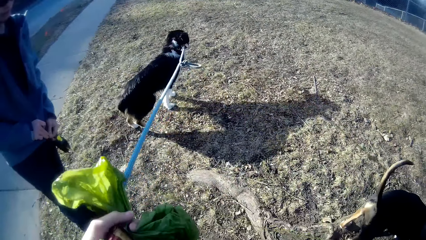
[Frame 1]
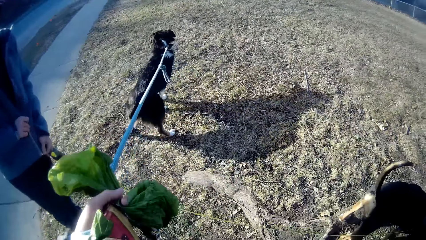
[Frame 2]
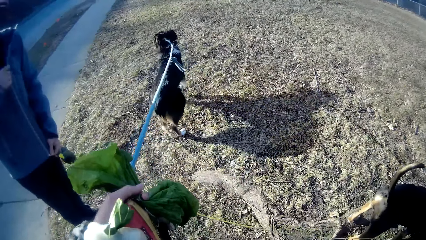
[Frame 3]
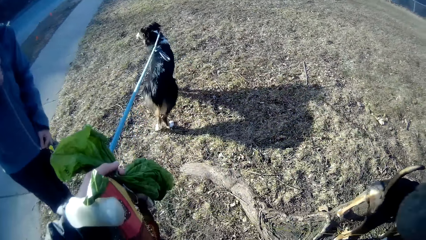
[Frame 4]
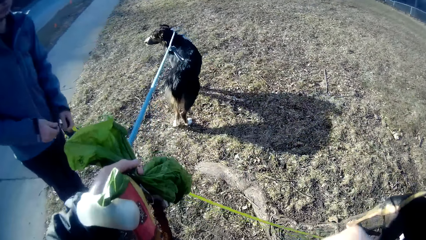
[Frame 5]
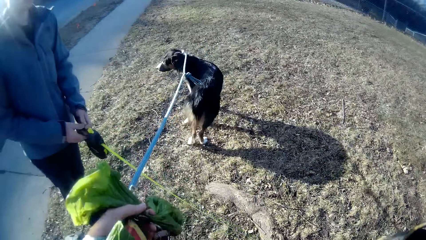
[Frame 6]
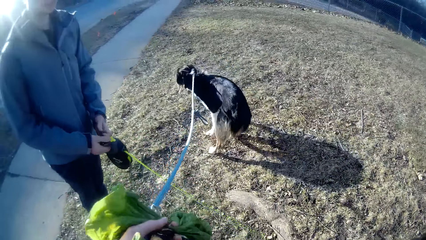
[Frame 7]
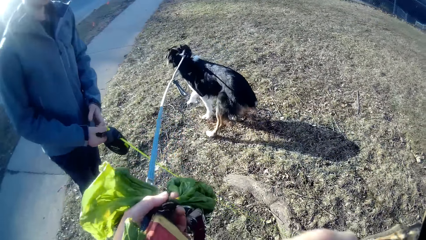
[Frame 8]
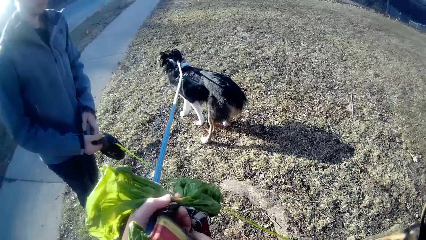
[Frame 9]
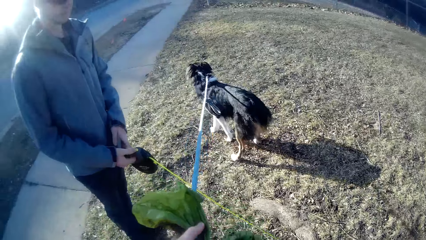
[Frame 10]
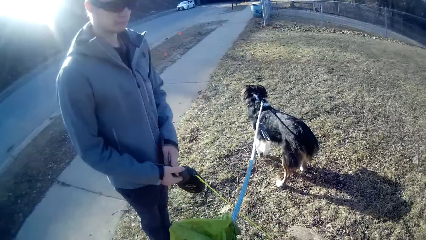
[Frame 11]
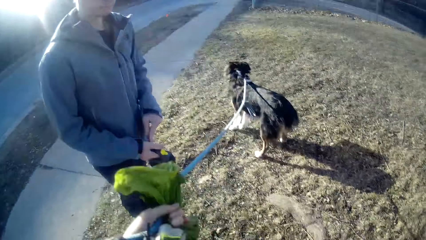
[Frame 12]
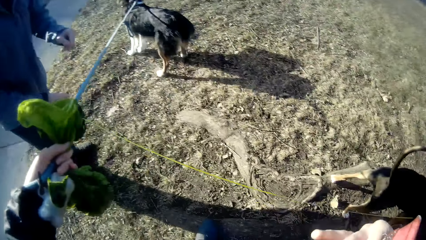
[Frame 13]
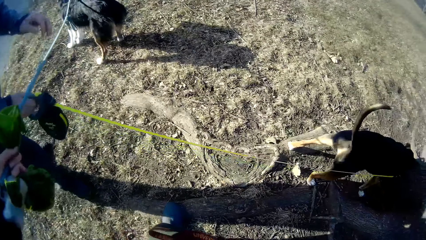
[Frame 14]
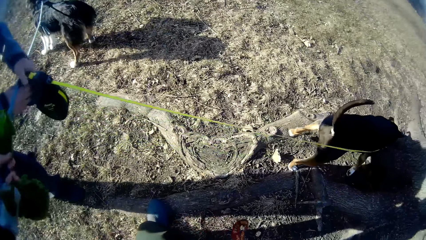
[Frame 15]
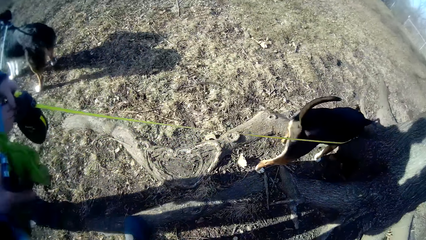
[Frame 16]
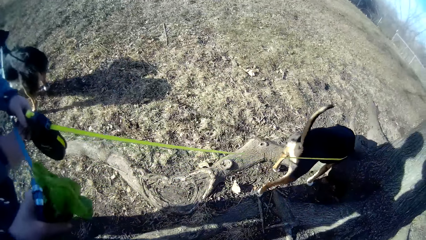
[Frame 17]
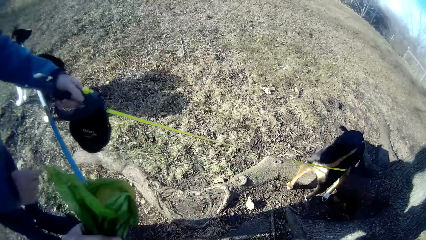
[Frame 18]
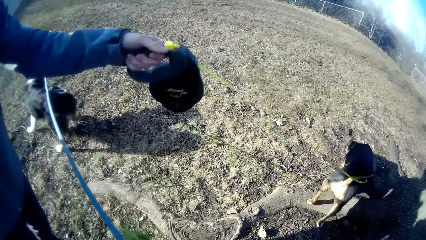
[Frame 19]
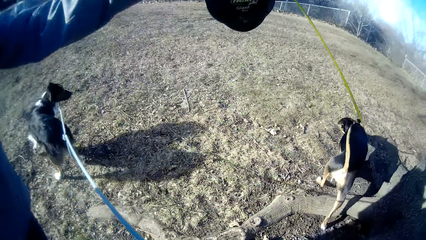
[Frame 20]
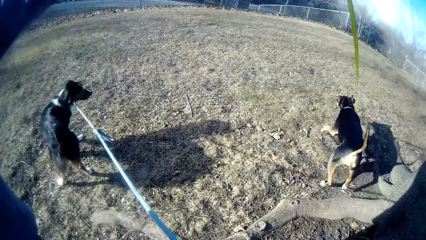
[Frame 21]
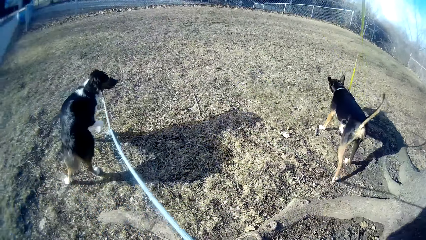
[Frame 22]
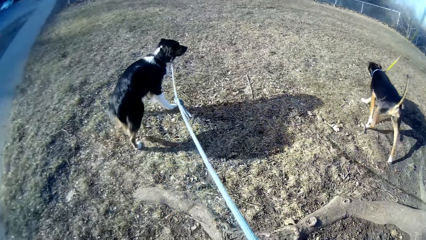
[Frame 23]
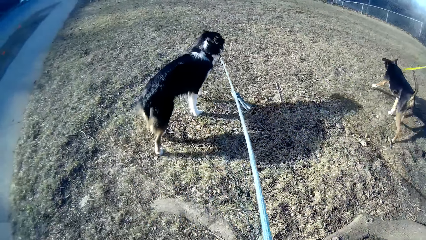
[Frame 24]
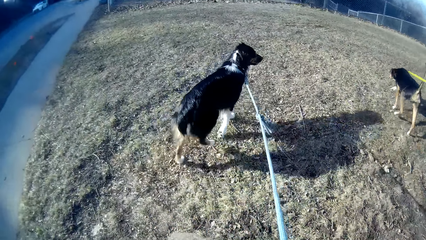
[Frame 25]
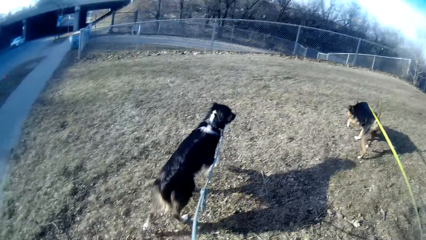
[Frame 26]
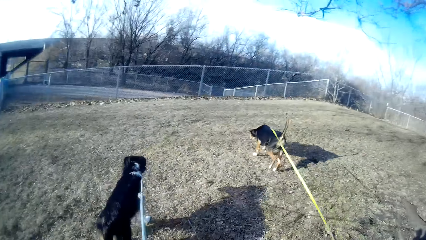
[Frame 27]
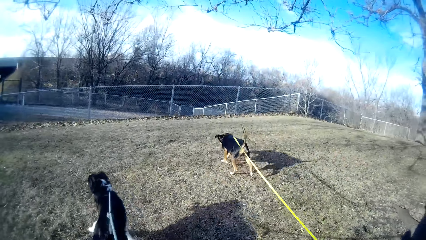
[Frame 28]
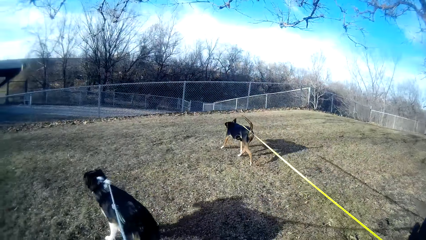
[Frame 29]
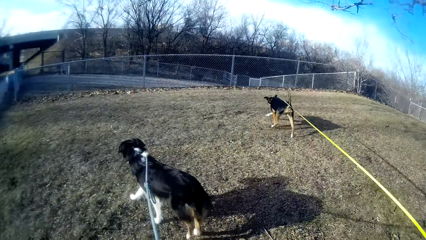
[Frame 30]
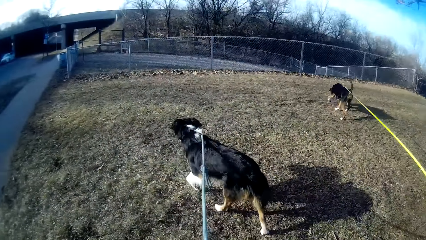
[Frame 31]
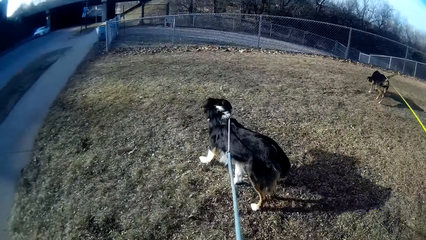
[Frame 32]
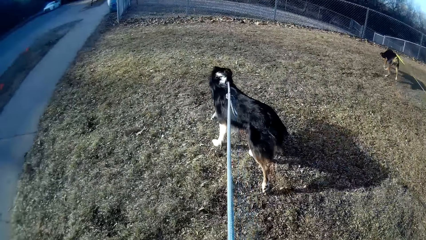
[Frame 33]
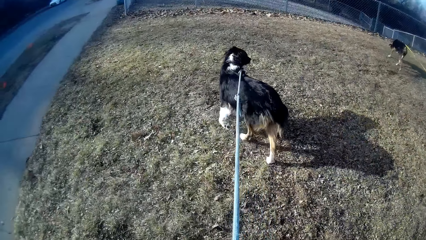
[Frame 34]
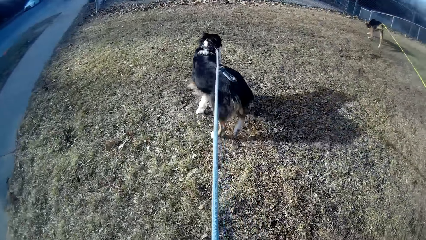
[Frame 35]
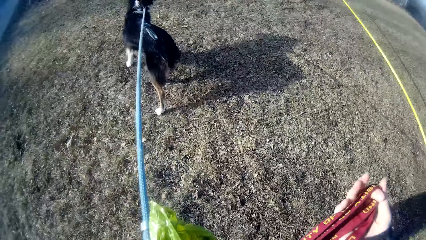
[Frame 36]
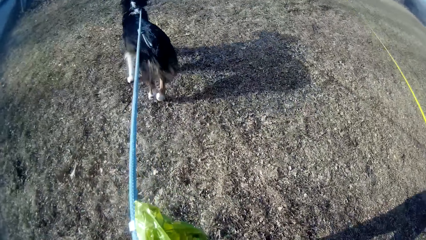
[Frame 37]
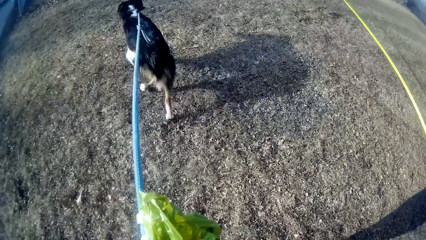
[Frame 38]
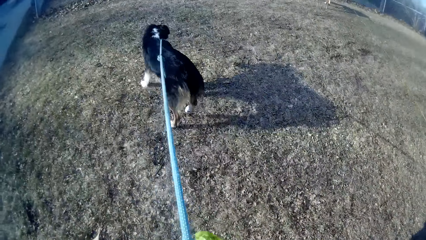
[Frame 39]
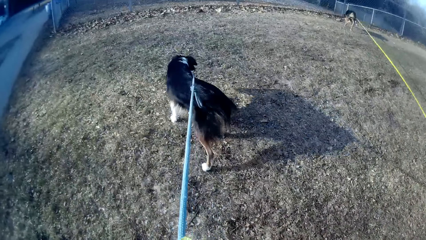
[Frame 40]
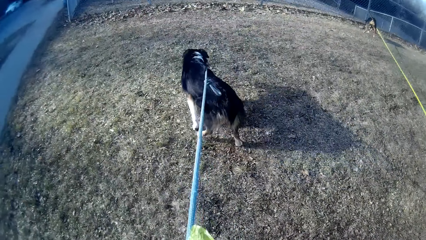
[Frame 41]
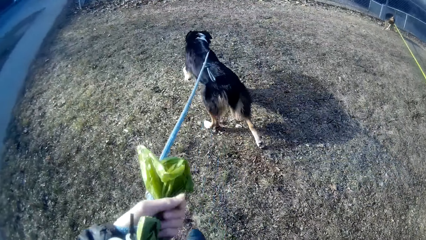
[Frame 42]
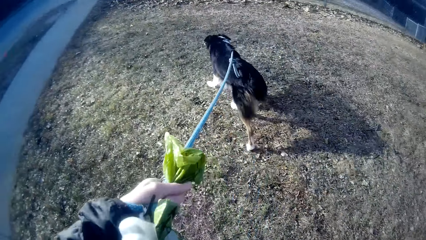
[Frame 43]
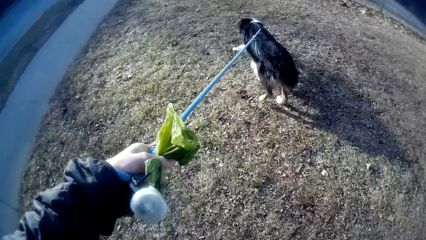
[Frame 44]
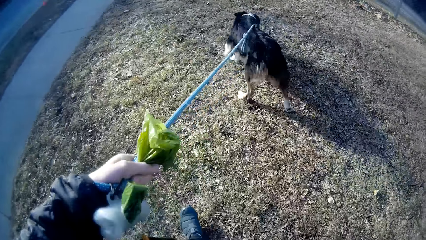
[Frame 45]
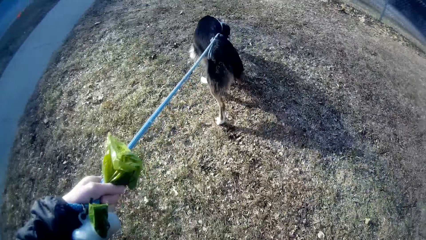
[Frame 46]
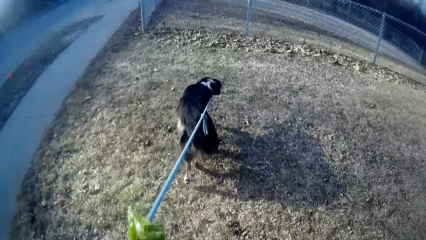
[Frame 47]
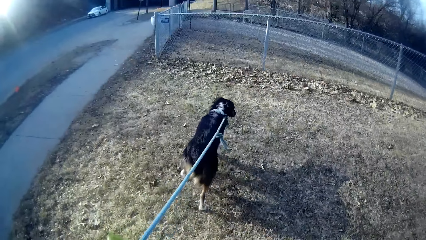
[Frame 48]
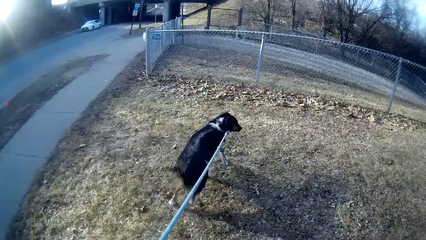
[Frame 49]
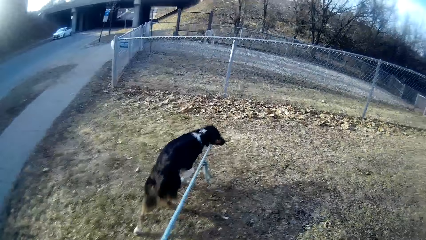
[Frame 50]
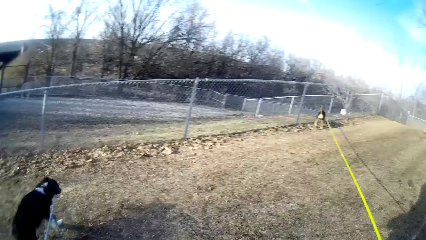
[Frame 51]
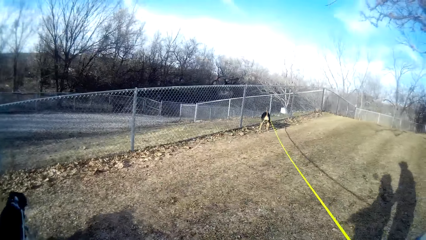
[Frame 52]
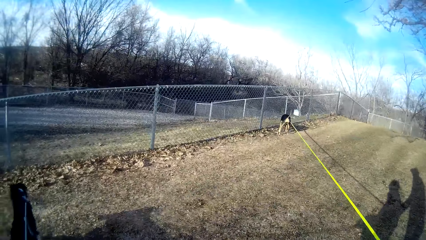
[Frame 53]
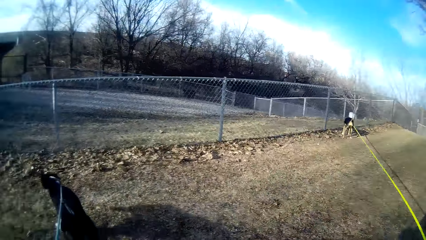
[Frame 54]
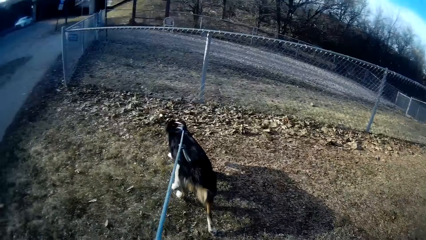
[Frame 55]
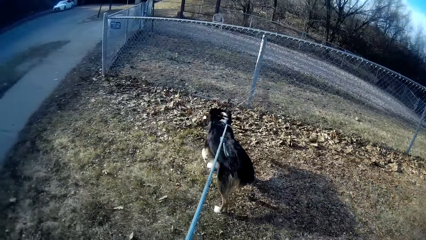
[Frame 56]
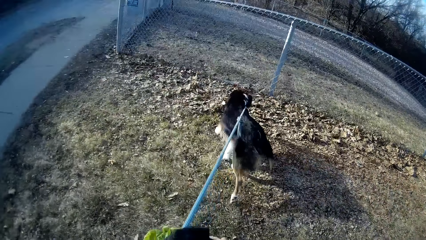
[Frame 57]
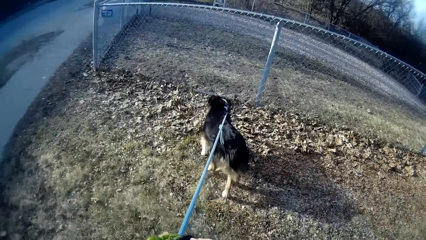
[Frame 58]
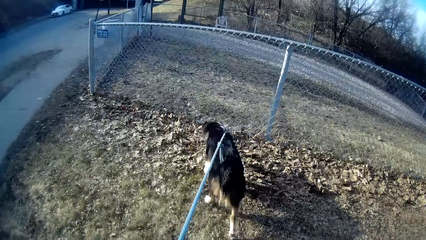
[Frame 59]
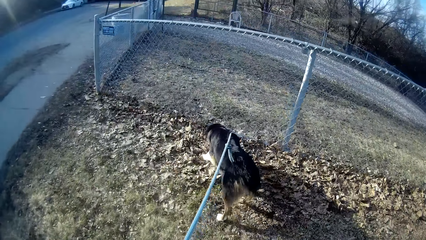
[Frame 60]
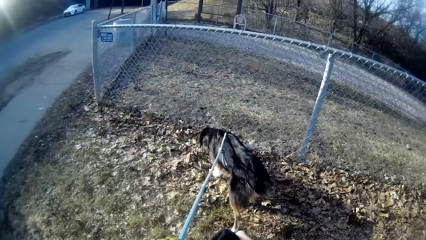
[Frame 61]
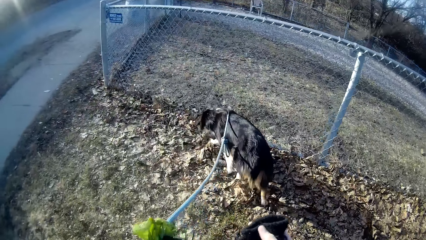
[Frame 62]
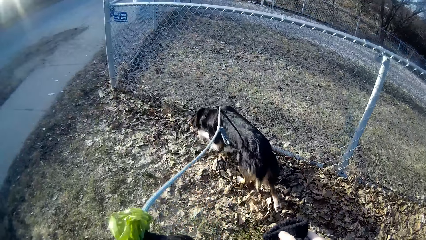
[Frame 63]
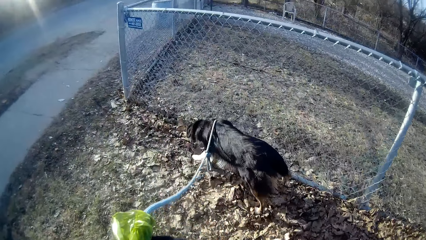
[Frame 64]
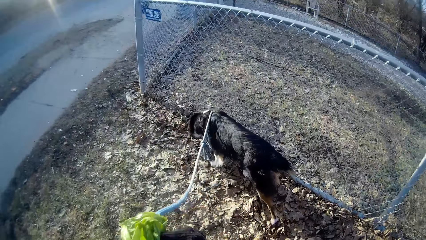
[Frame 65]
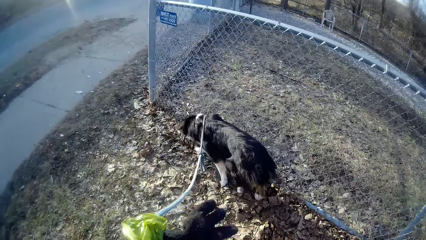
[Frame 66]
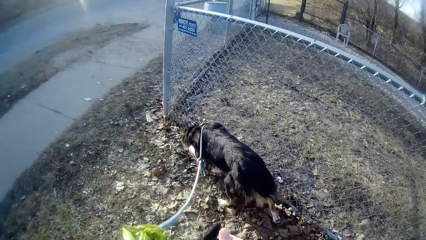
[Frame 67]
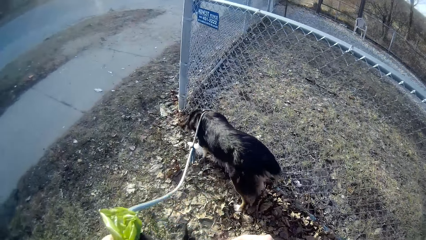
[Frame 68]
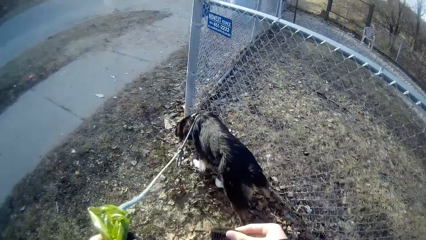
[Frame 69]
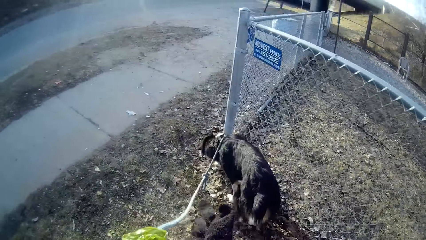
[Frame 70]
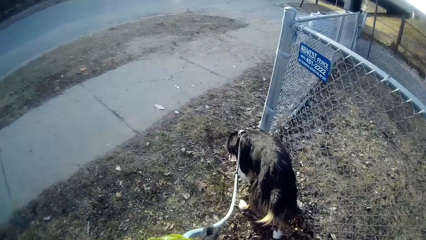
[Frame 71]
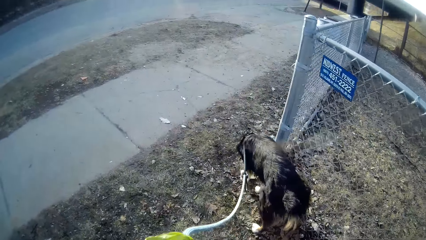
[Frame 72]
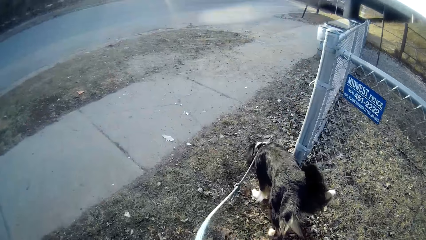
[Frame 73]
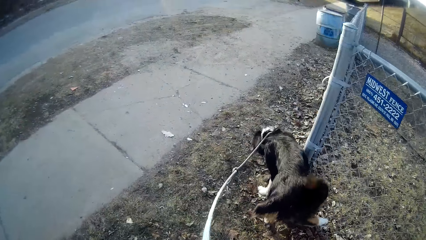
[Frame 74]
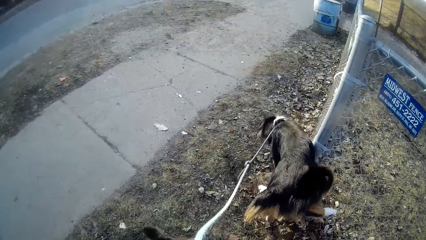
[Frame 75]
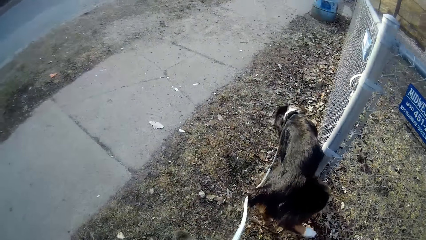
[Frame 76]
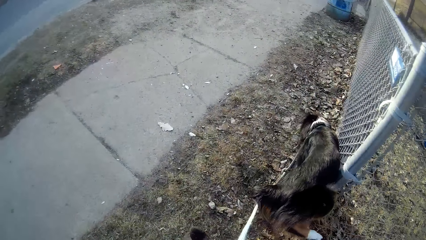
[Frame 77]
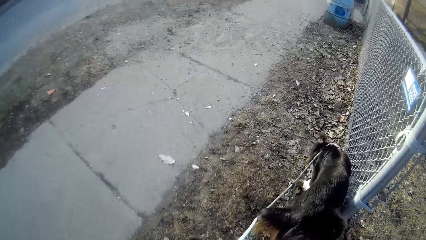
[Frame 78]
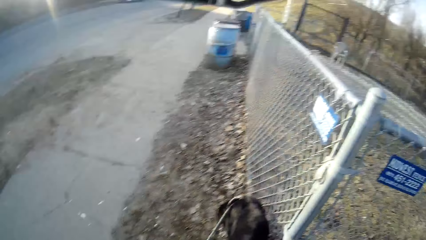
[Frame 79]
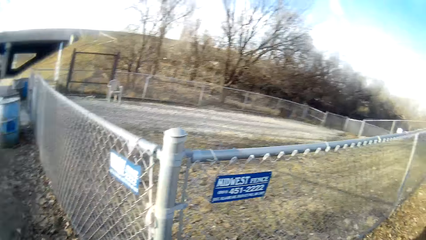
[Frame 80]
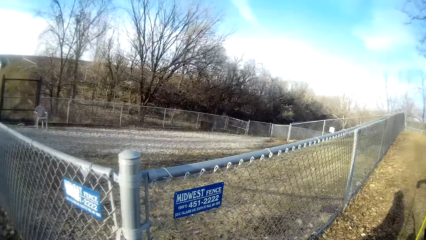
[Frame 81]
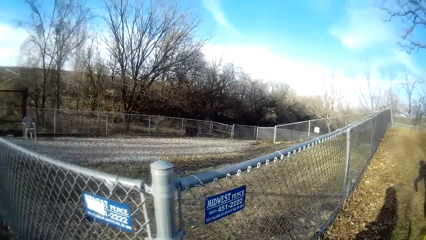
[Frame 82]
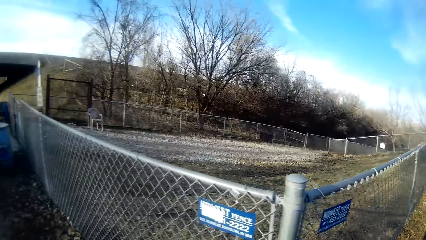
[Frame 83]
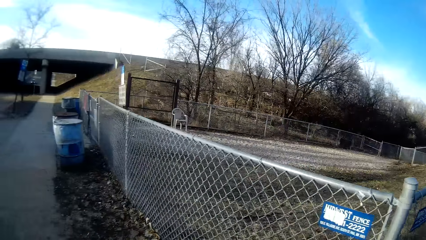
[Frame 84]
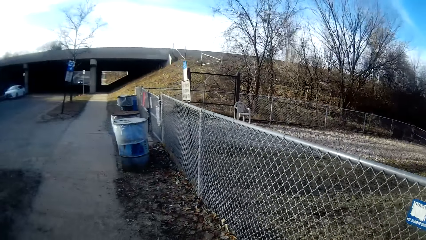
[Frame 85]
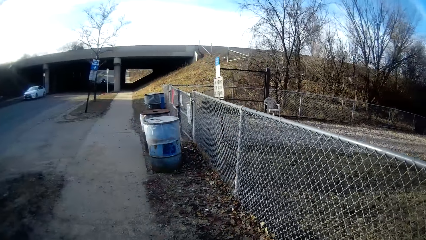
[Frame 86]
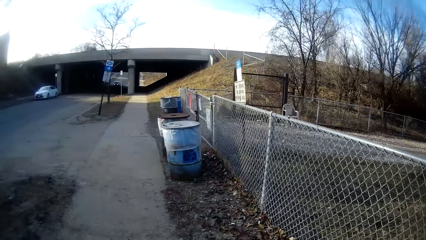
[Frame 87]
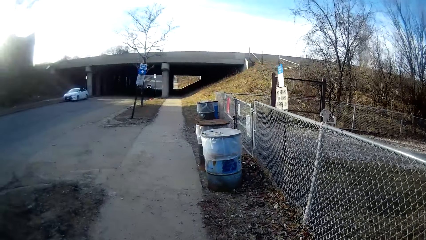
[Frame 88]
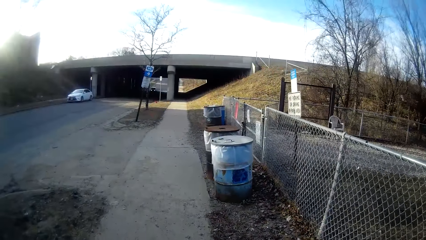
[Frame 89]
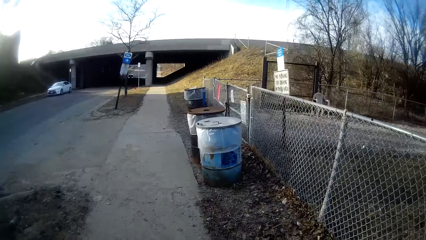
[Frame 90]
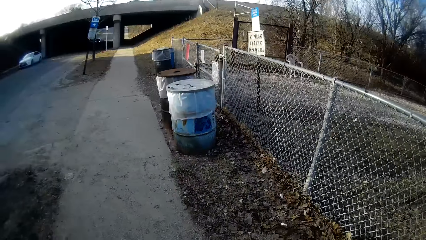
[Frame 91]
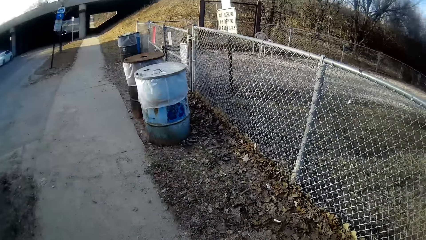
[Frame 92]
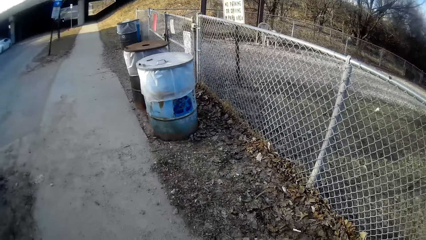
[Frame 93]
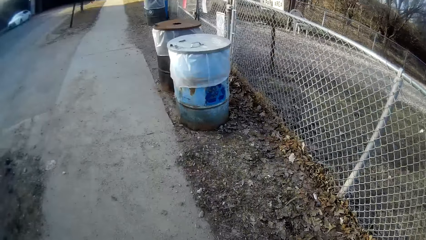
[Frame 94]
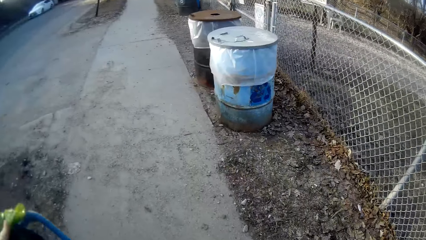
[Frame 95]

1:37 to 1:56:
The camera wearer talks to the person. They look at the dogs, walk around with the dog, and look around.
